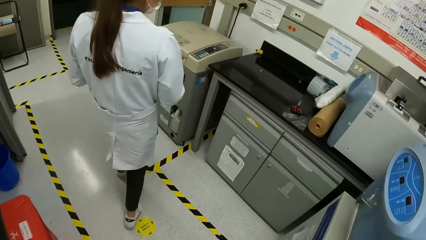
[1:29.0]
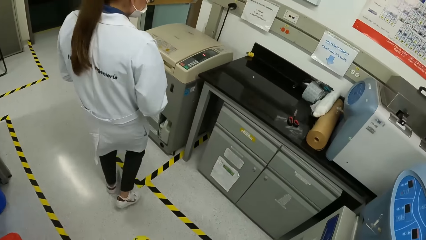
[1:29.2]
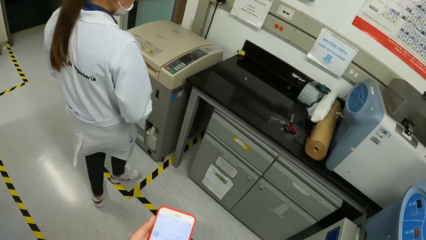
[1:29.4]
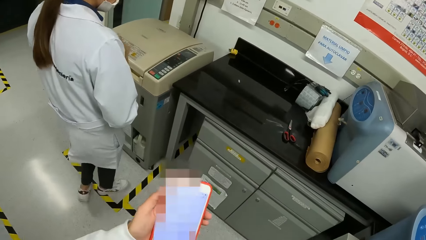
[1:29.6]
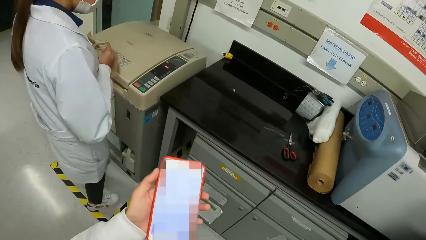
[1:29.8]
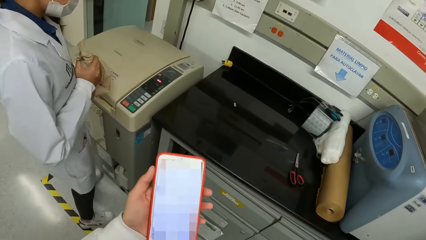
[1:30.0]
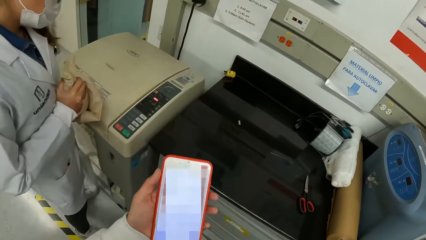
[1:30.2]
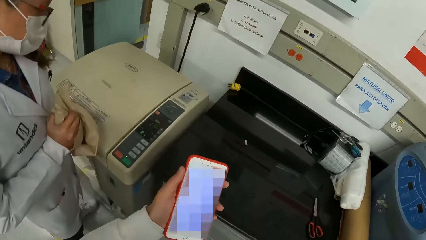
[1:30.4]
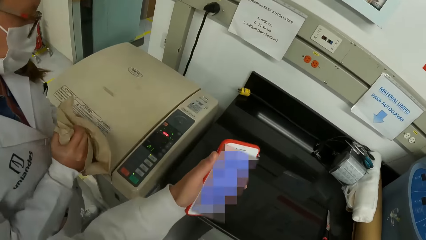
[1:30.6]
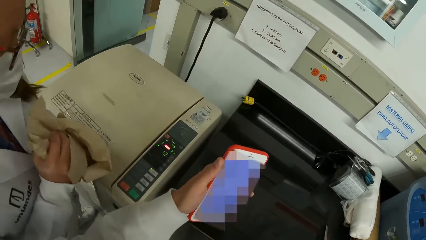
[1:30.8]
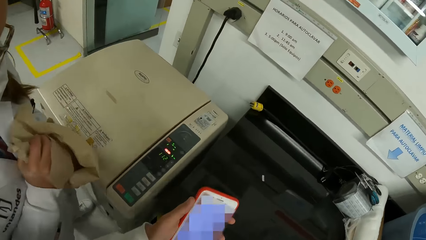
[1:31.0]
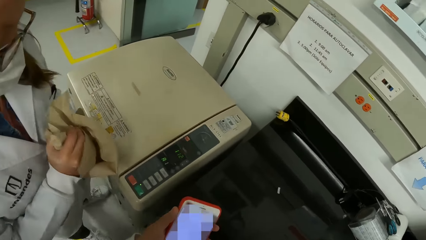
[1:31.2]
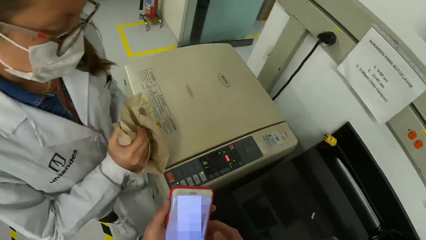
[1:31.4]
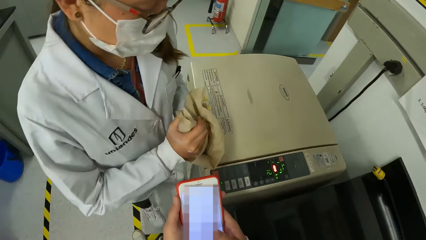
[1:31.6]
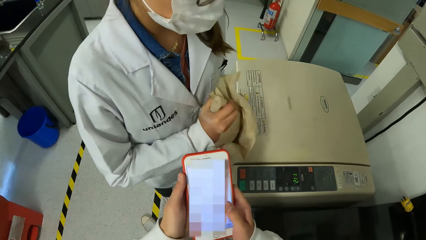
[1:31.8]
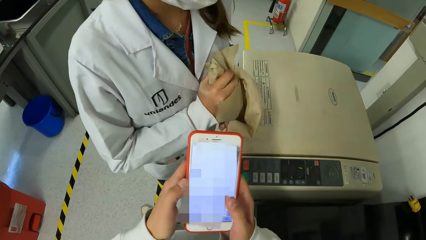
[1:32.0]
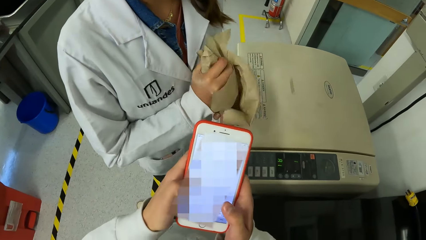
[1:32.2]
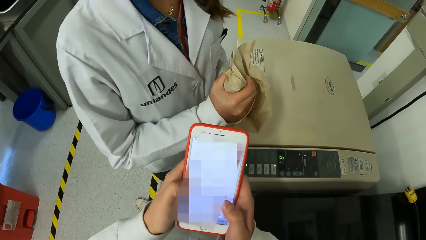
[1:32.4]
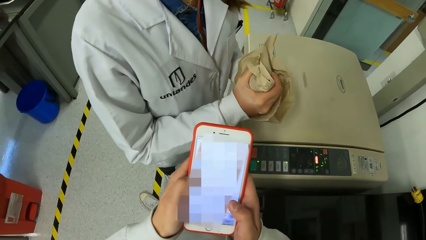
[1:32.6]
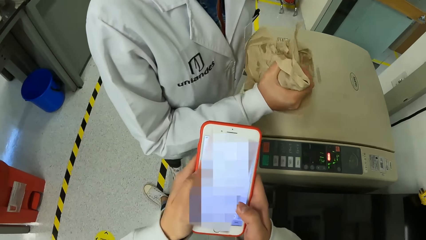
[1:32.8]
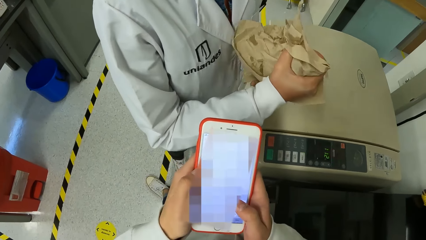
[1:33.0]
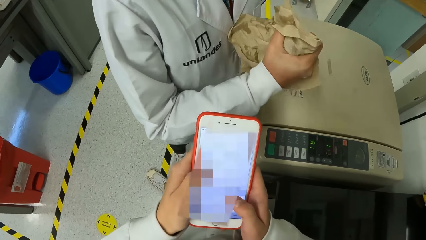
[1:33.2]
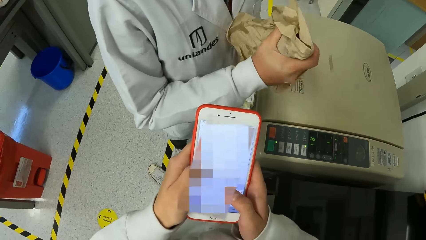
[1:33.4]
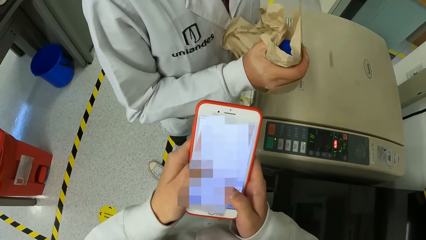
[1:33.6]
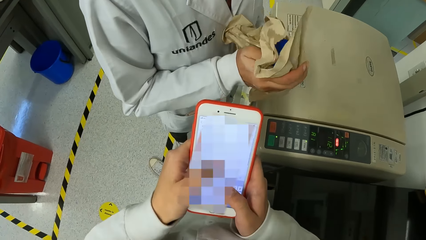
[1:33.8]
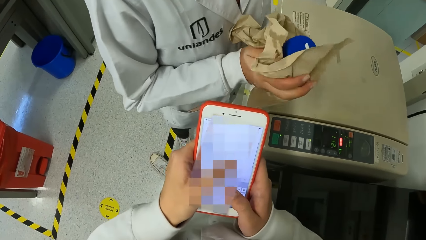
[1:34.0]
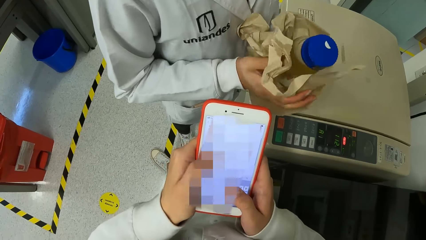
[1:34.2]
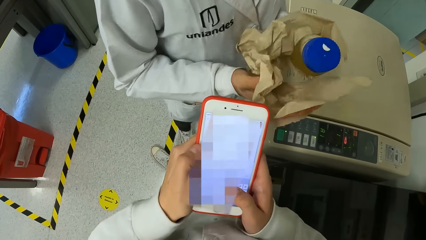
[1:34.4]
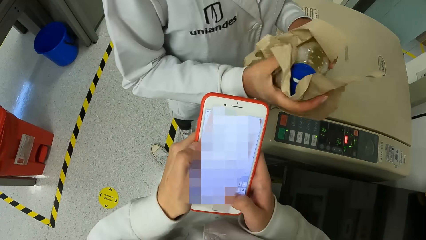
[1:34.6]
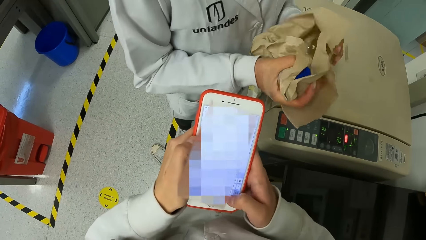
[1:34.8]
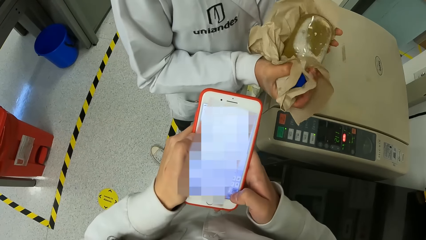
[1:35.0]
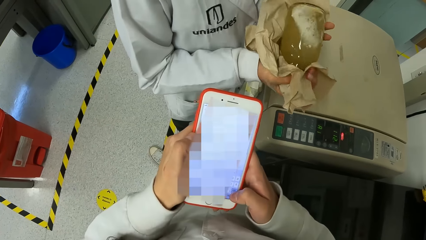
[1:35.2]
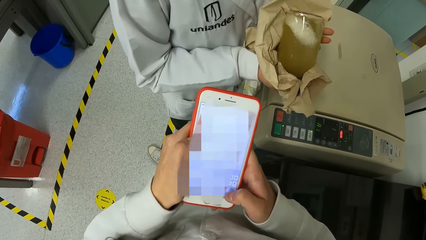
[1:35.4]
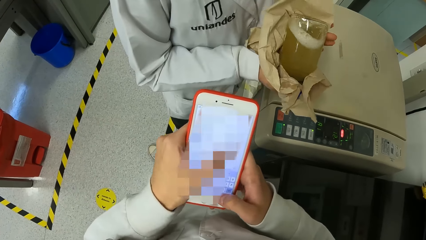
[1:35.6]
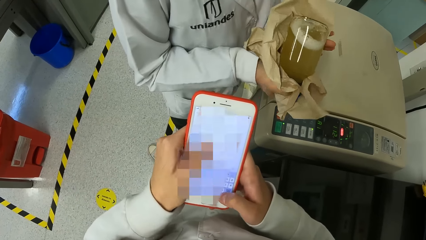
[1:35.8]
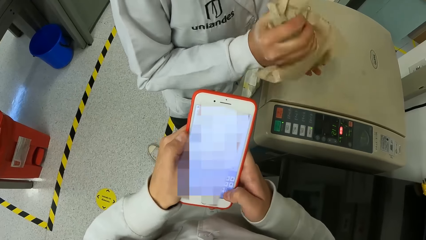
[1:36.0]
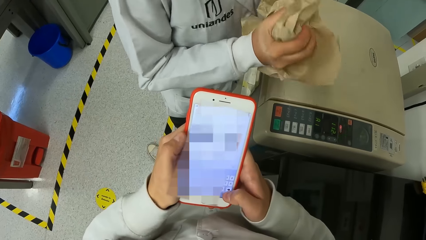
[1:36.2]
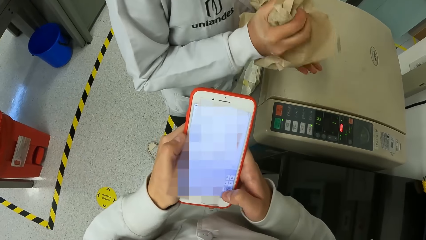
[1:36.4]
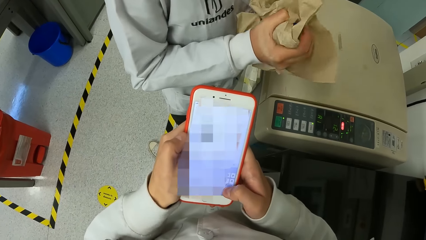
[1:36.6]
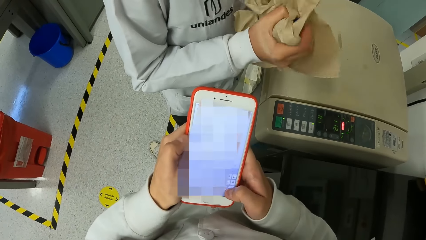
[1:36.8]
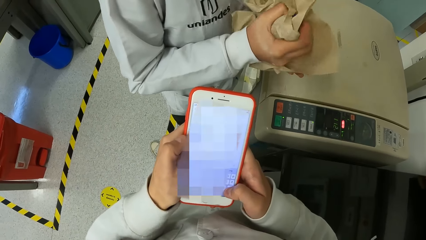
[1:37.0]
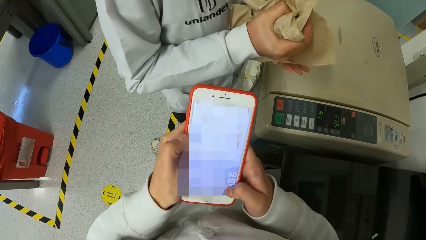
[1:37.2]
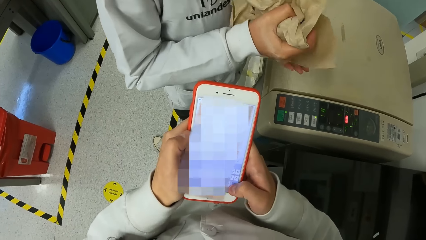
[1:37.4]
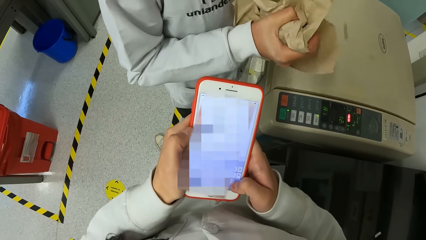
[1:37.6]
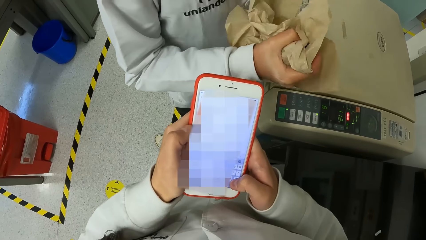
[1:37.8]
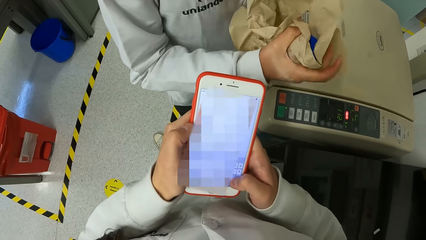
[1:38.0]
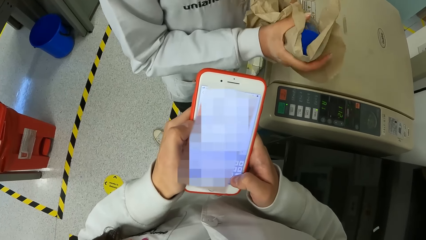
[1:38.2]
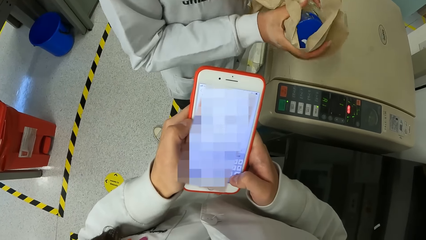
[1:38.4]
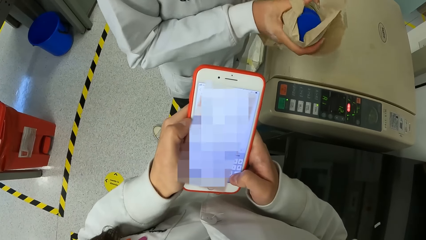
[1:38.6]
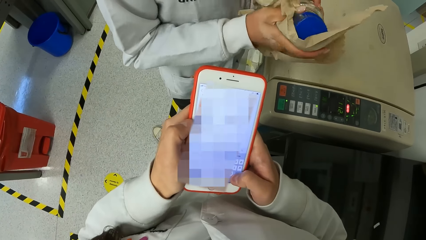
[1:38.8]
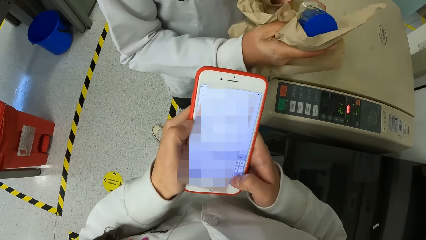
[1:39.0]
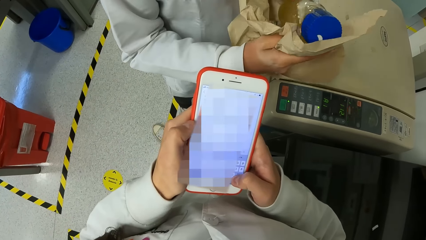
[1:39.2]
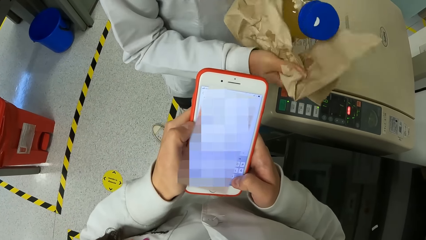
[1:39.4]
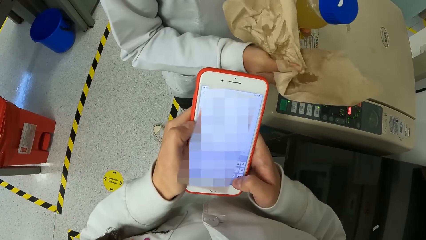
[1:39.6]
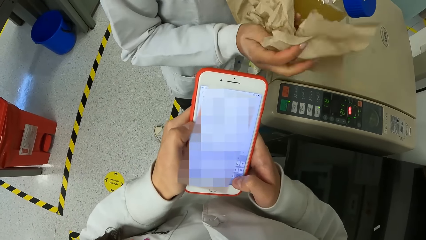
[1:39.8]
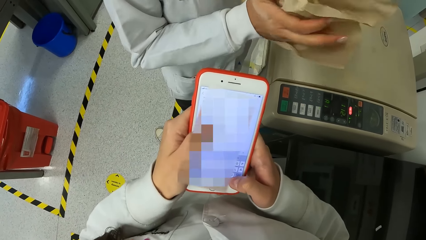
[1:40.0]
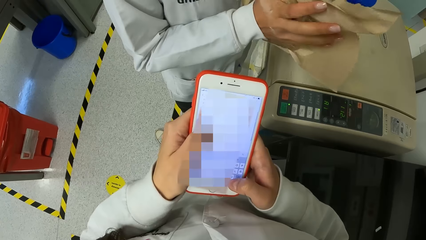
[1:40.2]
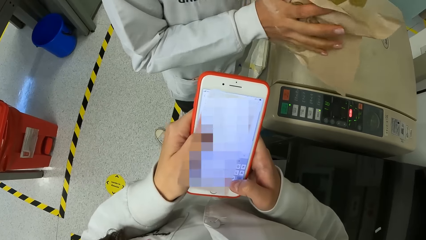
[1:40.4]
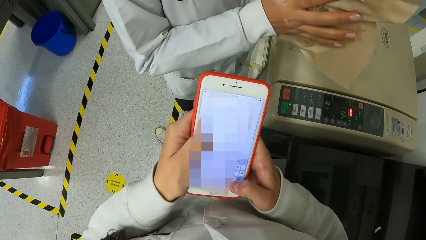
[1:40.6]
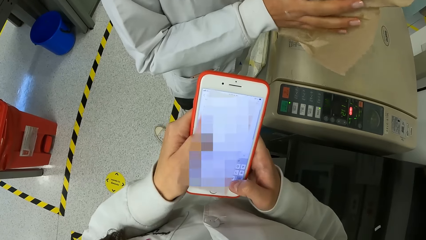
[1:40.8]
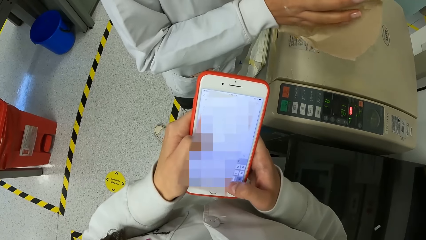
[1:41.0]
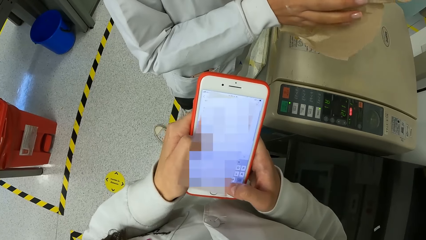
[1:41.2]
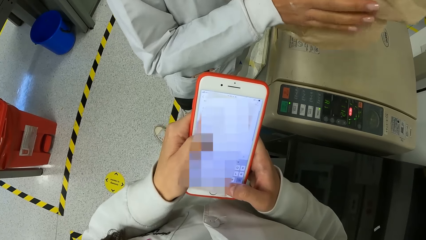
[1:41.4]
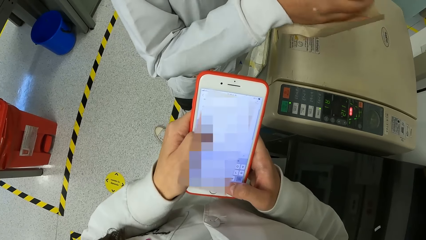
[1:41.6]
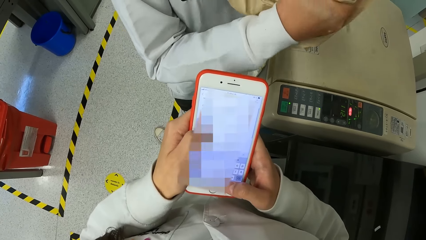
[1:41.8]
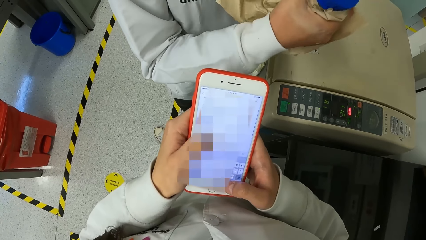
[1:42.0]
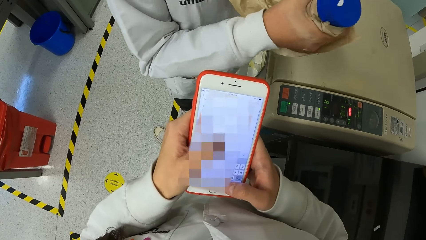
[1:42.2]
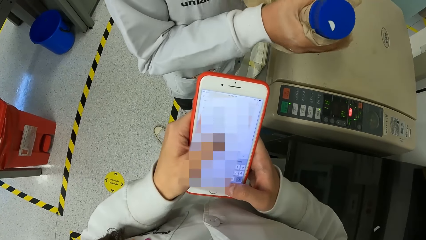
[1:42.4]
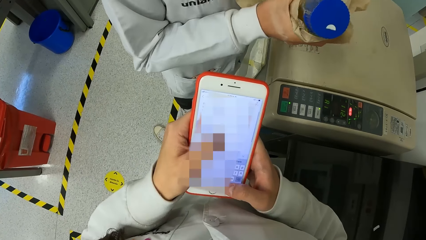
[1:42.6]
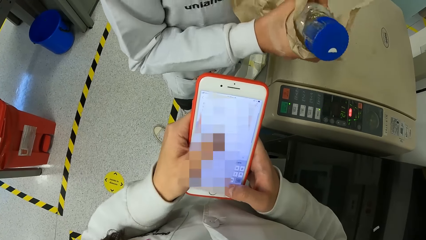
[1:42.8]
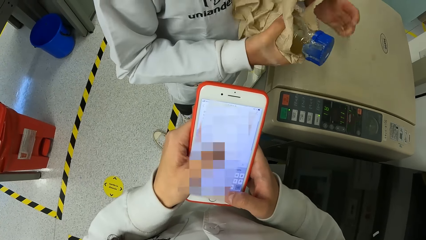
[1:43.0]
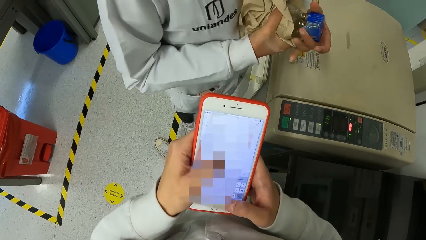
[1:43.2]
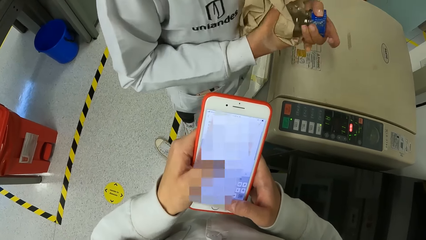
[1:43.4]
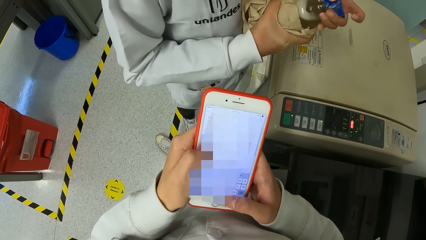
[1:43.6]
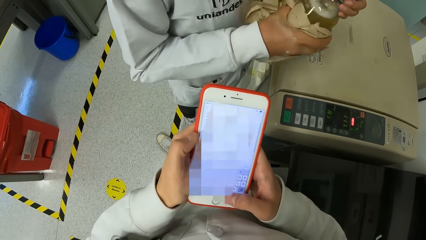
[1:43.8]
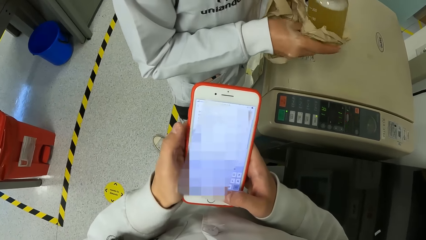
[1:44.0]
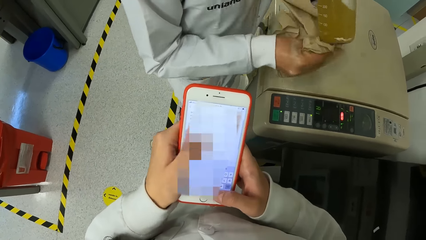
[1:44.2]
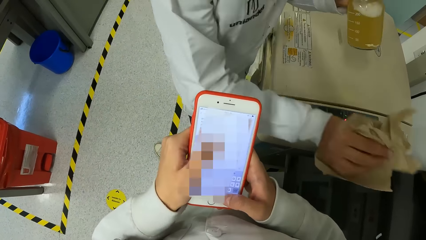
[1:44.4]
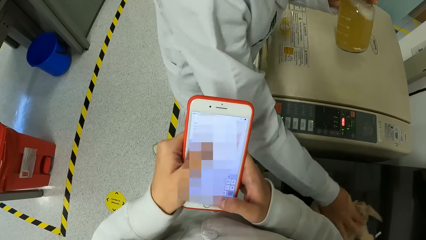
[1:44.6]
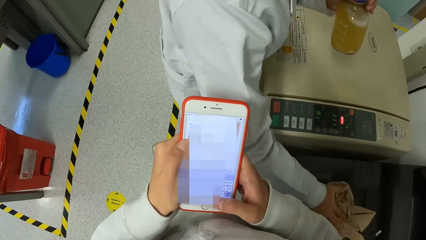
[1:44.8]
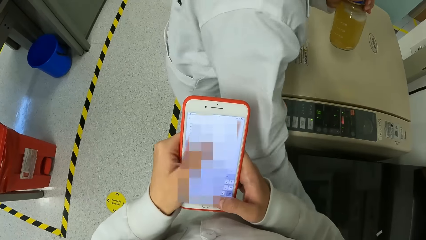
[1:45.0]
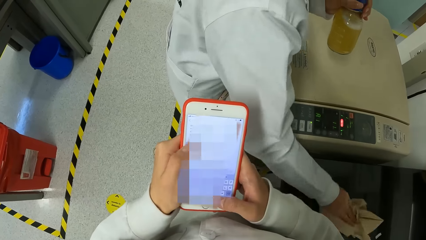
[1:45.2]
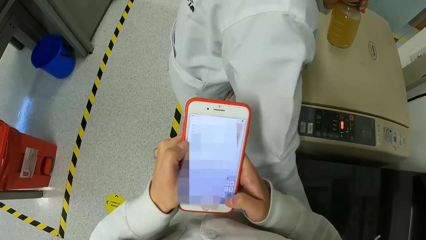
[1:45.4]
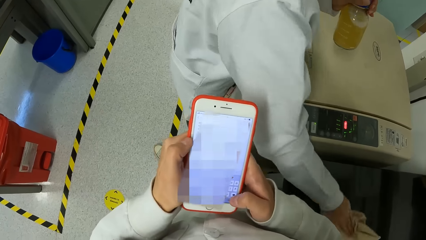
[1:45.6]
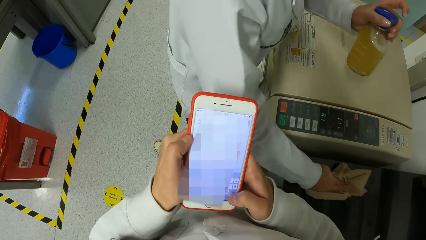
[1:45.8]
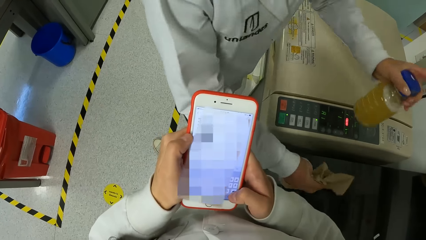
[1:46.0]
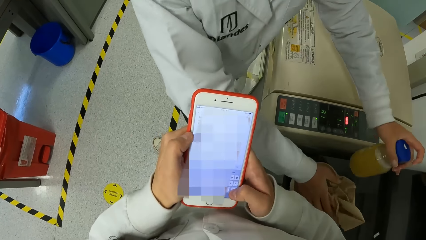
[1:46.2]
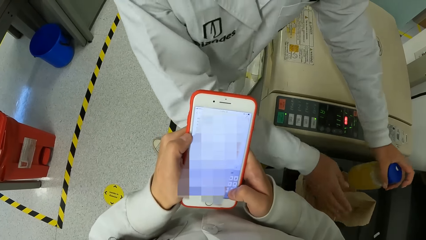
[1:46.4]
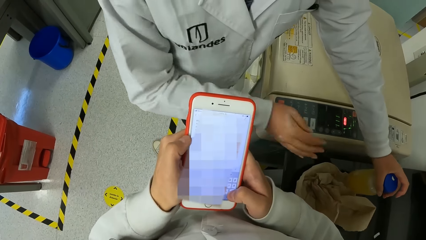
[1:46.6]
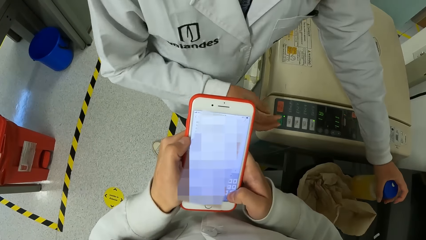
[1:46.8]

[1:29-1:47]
The camera wearer looks at the phone. They operate the phone. The woman shakes a bottle with both hands. She cleans a table with a cloth in her right hand.
